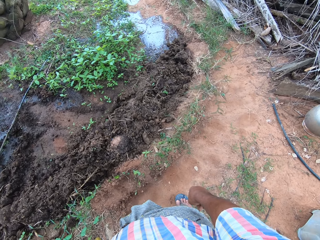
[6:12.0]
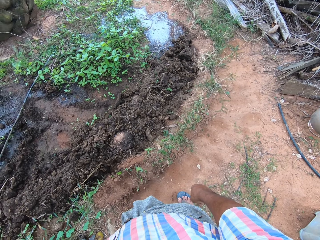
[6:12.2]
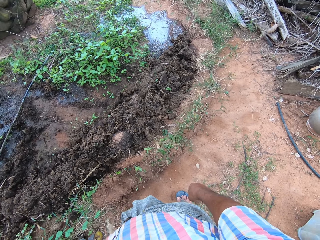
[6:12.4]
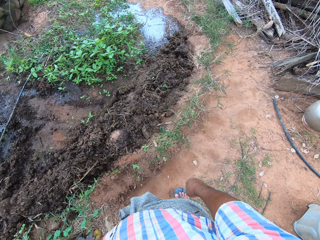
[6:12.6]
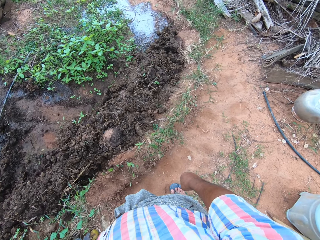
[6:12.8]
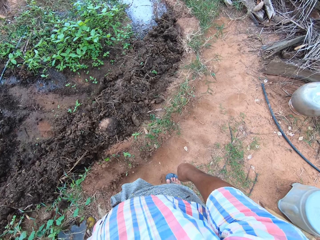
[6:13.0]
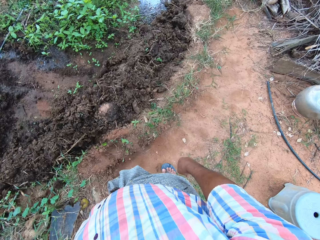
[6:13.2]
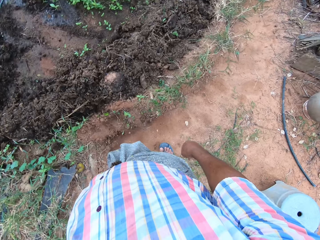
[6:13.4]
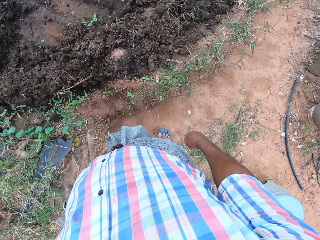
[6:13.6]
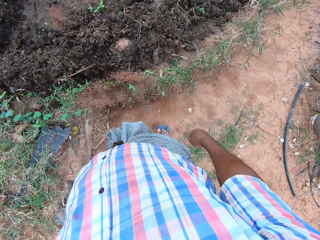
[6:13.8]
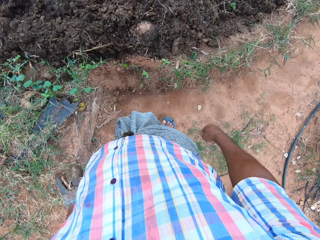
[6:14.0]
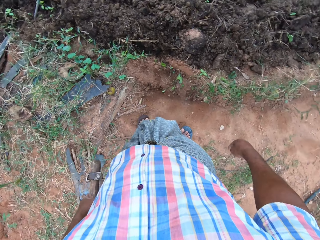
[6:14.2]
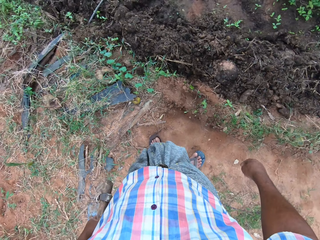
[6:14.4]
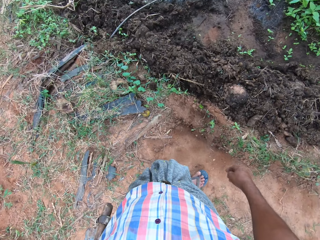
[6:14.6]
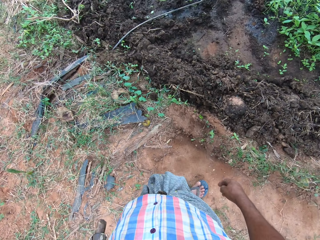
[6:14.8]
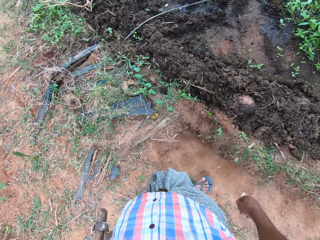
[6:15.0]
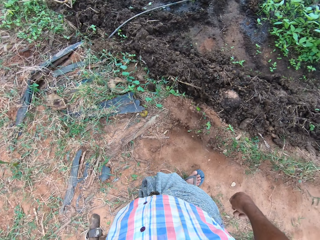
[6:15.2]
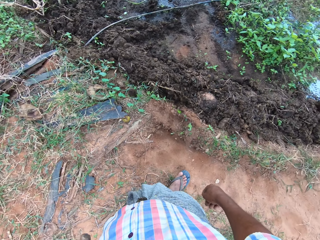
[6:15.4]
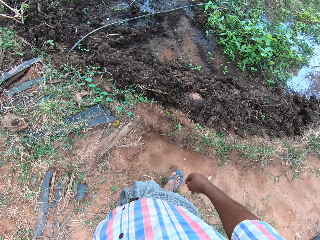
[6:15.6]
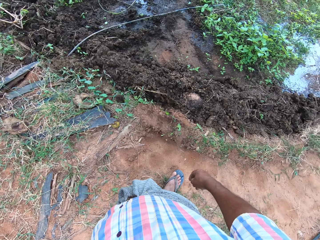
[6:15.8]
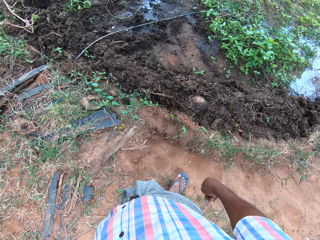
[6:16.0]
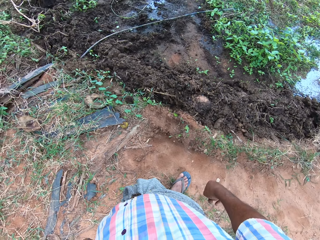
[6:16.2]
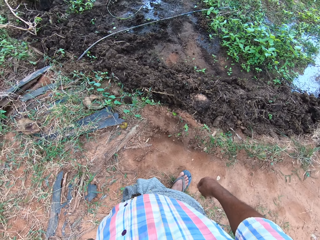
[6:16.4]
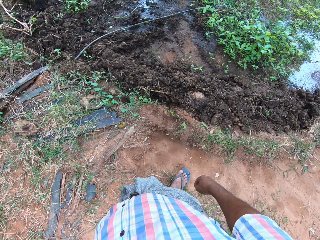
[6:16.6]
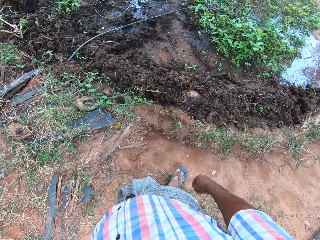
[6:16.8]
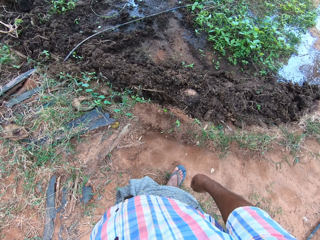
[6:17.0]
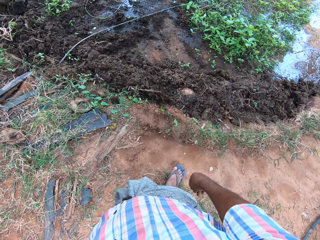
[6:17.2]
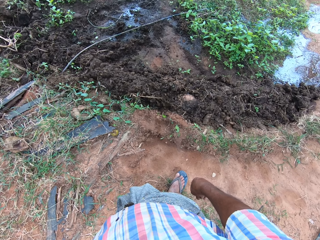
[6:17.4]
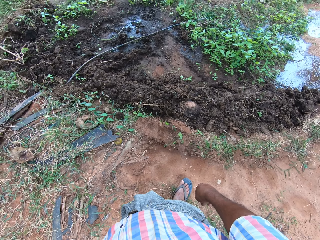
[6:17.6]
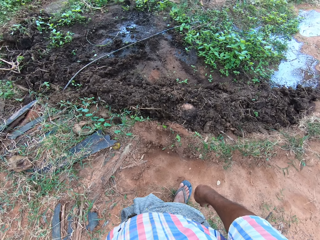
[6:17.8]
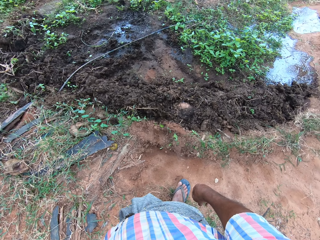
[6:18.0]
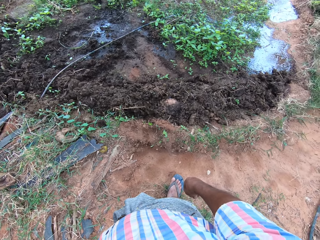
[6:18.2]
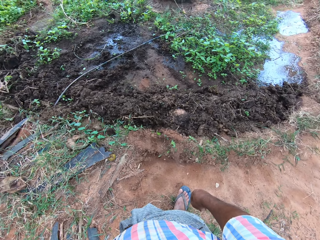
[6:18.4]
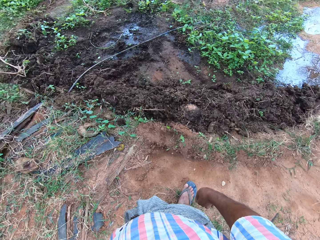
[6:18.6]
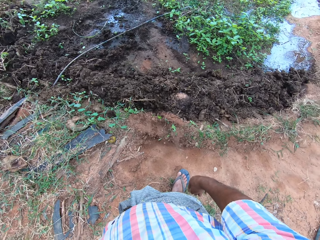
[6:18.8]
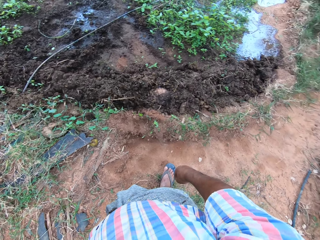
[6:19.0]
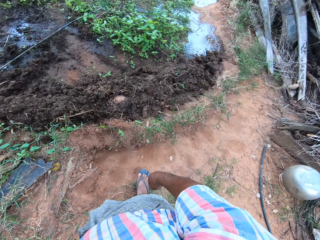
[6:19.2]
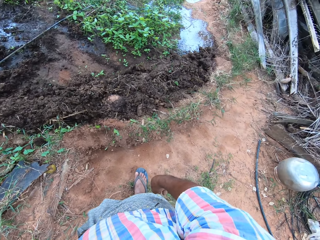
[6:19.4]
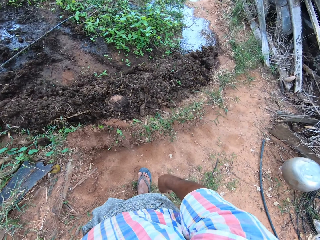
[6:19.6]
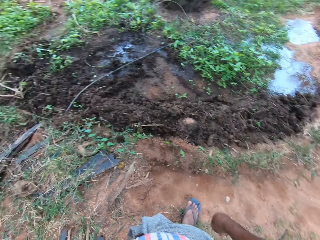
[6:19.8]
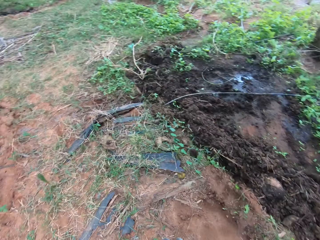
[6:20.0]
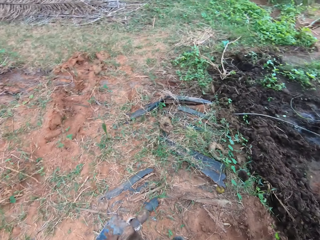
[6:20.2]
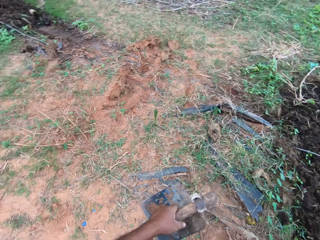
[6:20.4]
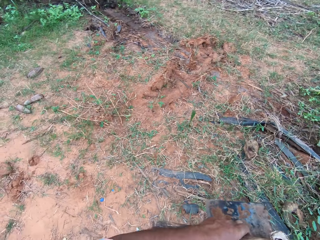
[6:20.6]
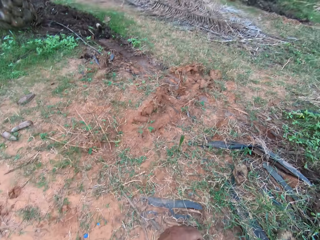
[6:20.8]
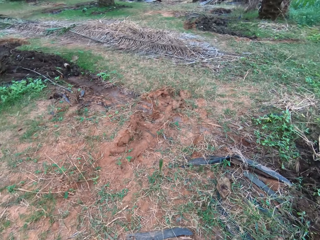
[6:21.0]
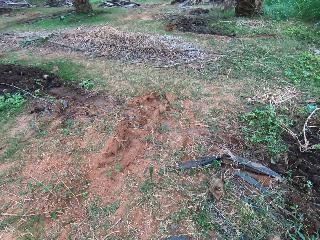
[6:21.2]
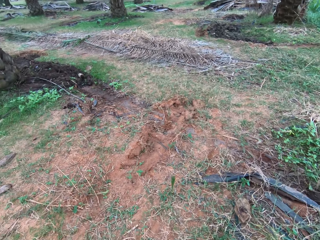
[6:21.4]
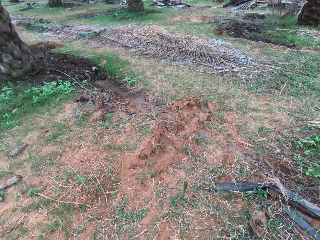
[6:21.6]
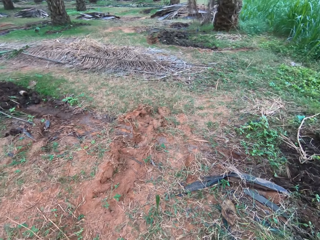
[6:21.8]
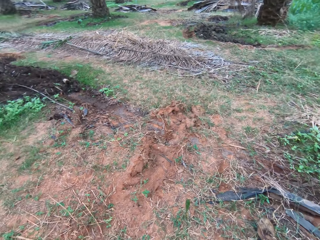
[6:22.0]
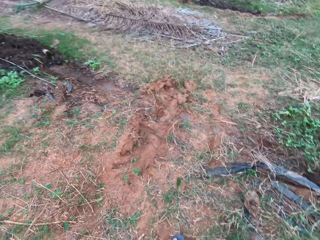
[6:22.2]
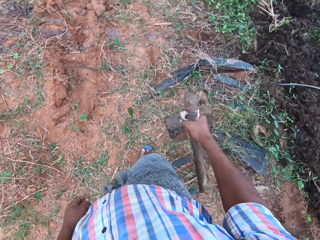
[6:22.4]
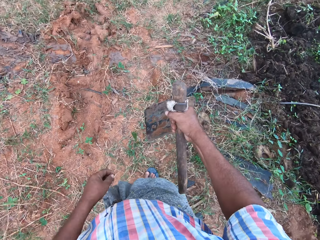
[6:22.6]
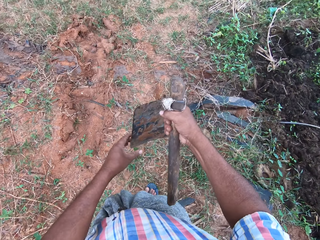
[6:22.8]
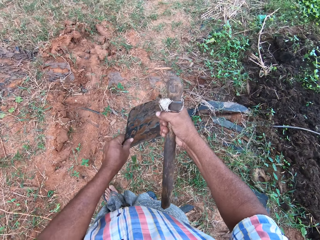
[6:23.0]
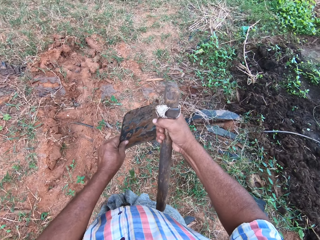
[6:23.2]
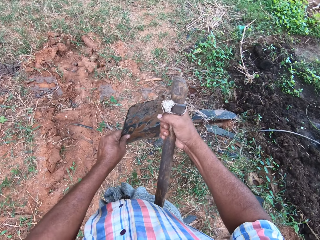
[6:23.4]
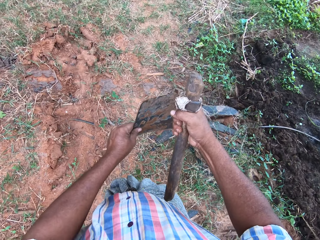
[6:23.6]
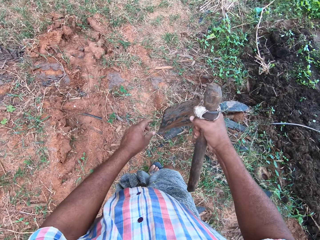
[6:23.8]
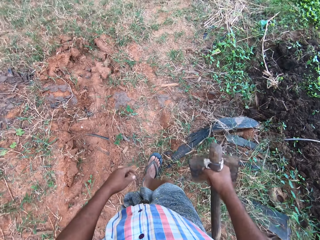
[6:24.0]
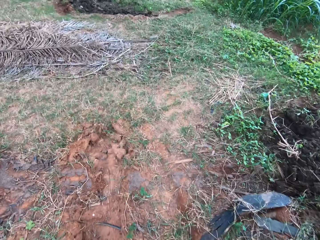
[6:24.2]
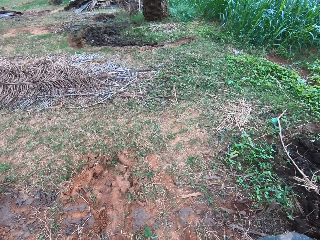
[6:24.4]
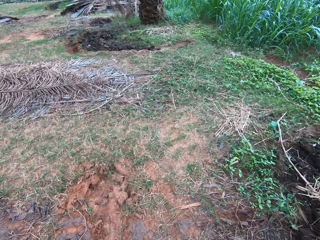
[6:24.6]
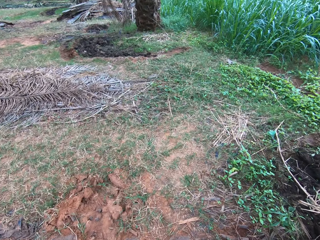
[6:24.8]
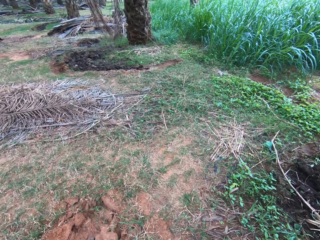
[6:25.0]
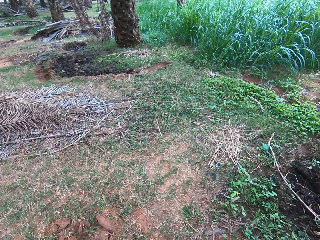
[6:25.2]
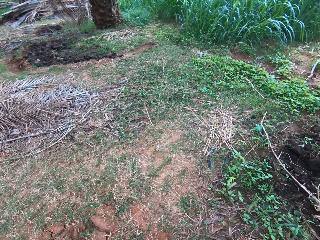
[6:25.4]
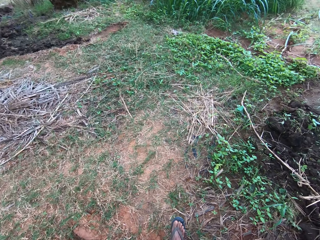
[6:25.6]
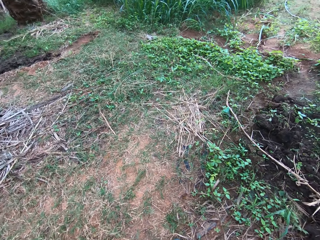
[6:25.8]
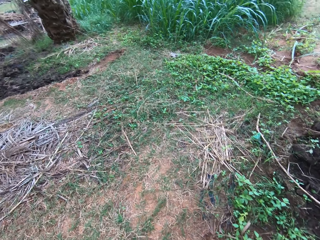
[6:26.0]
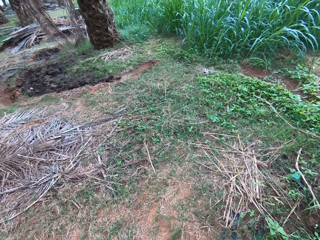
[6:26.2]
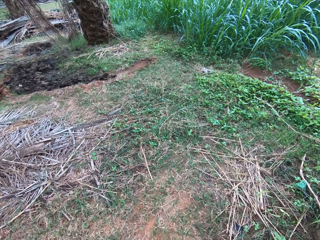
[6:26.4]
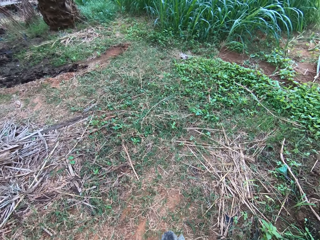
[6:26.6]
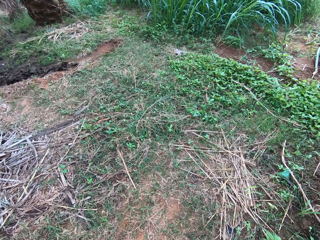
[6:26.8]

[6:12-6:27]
The camera wearer moves his leg backwards. He picks the short-handled hoe with the other hand. He looks around. He inspects the hoe's blade with his left hand. He shakes the short-handled hoe. He walks around.

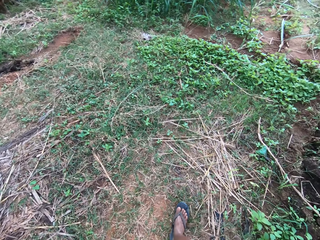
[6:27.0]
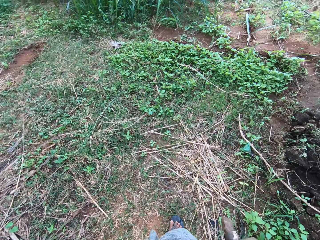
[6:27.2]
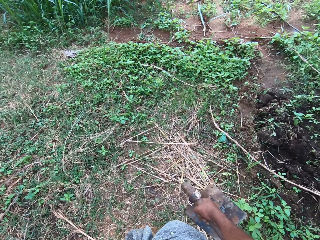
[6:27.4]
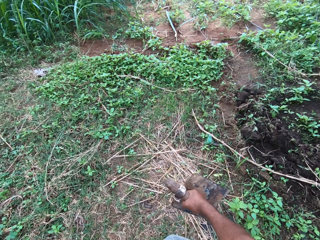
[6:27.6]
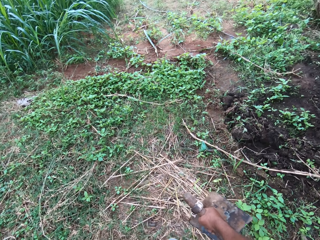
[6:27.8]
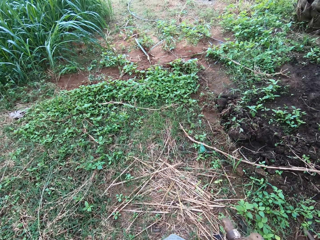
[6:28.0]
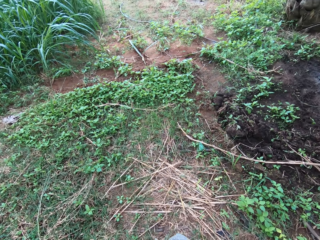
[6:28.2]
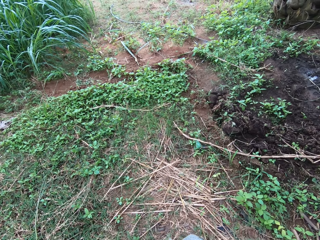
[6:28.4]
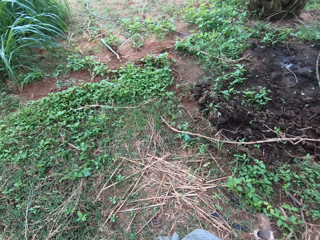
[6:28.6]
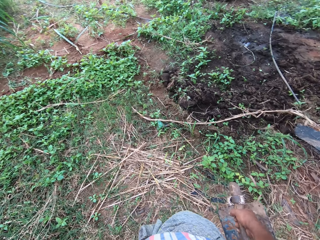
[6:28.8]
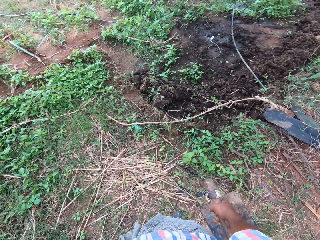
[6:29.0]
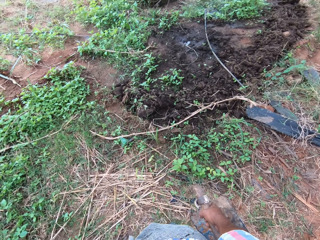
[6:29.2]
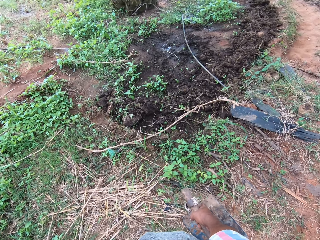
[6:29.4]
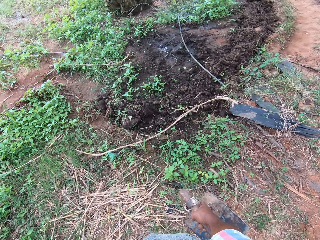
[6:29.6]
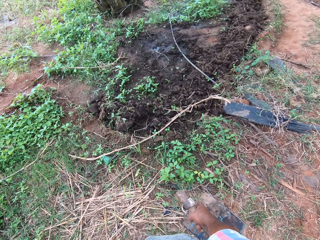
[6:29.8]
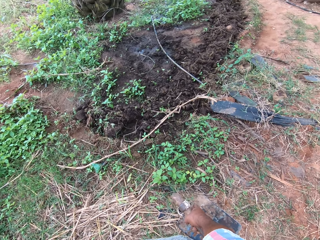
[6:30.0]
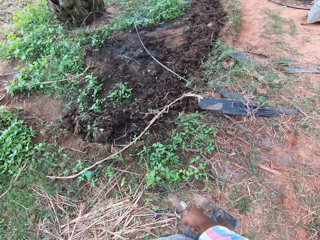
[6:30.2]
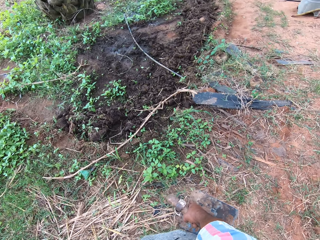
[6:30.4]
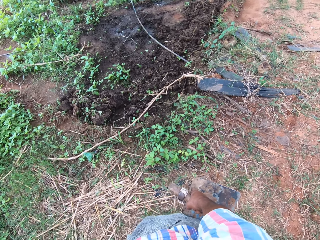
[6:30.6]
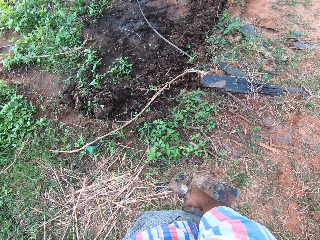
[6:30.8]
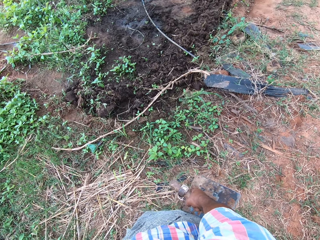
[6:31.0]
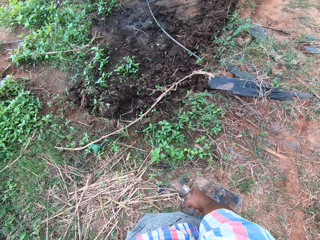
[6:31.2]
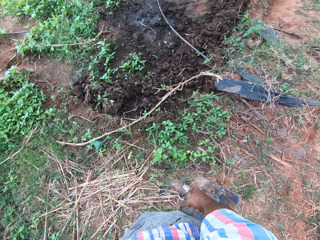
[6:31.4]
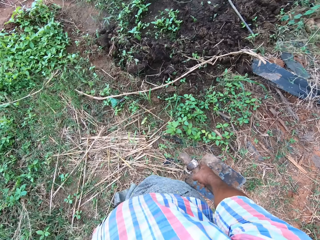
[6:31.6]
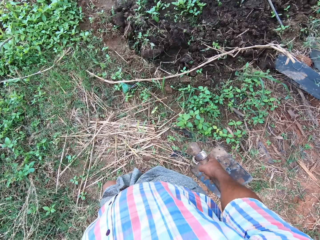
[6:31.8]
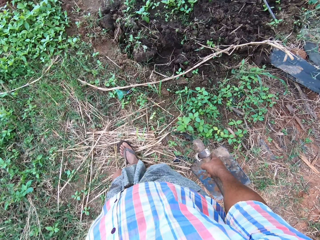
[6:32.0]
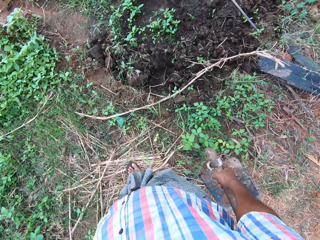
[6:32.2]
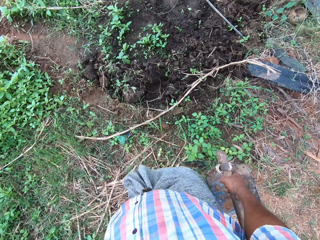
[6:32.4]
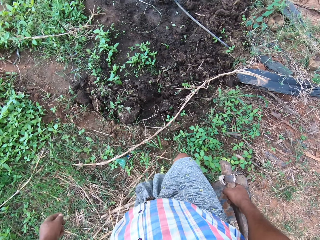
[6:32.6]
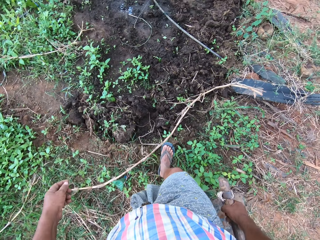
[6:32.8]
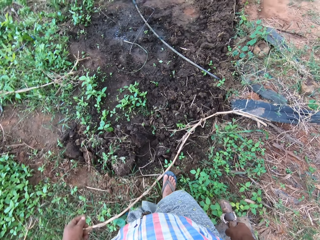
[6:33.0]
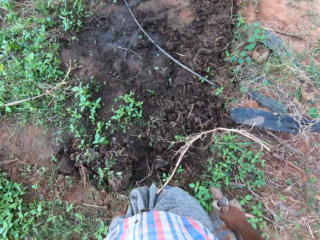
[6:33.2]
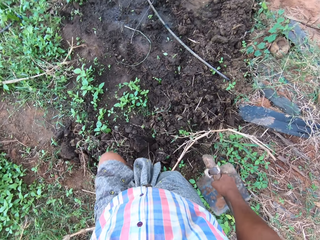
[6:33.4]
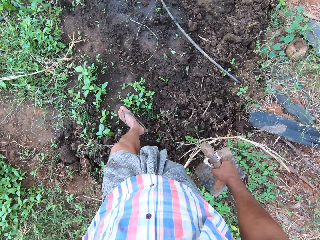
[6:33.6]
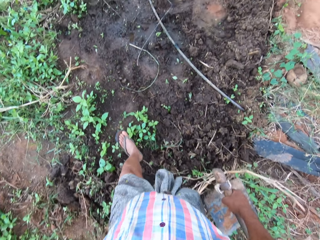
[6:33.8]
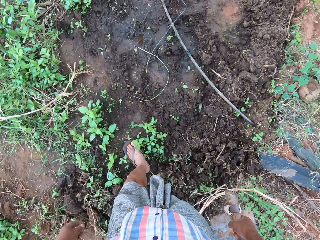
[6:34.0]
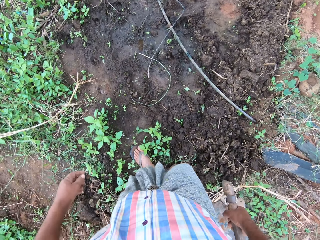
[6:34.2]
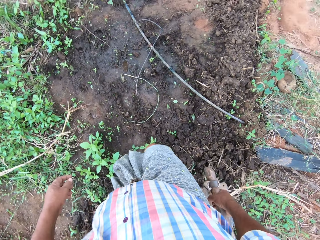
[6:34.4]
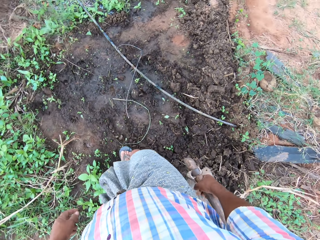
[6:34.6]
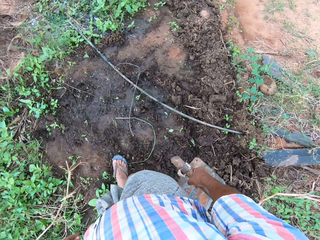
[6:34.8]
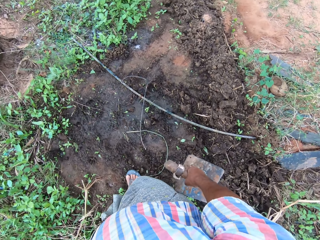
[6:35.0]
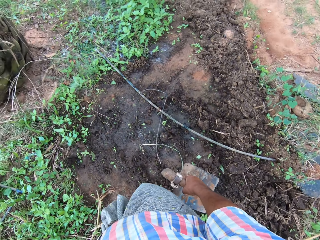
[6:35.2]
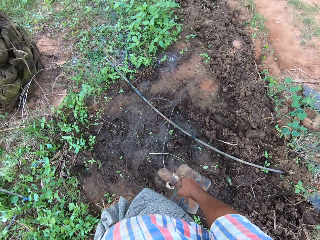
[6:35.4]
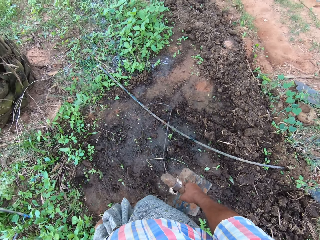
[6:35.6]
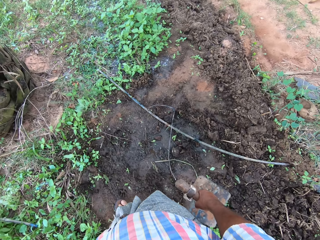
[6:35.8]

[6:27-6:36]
The camera wearer looks around. They walk around.
